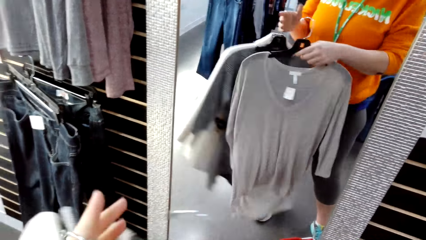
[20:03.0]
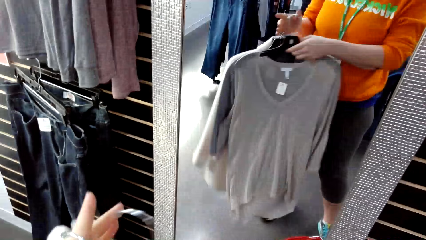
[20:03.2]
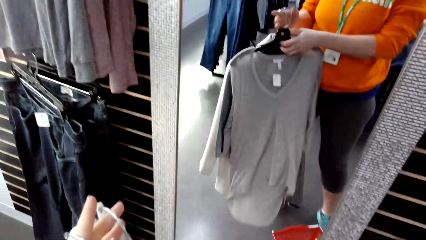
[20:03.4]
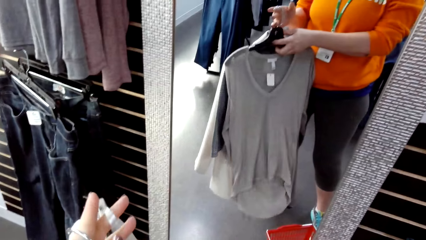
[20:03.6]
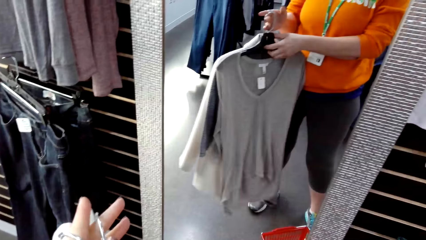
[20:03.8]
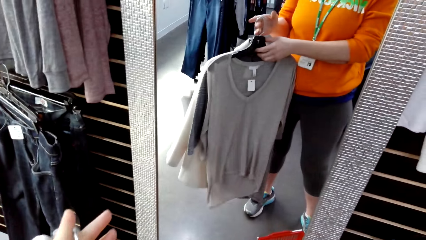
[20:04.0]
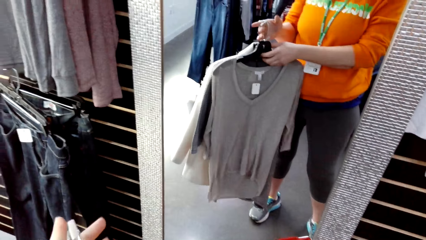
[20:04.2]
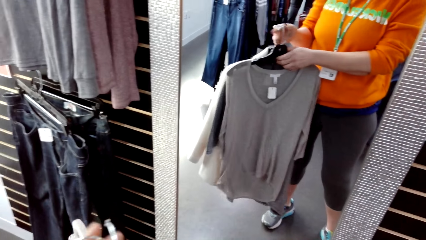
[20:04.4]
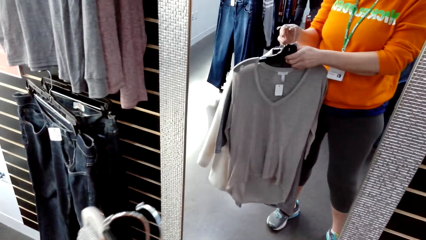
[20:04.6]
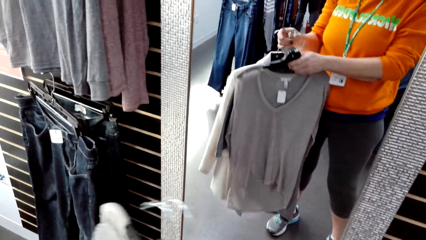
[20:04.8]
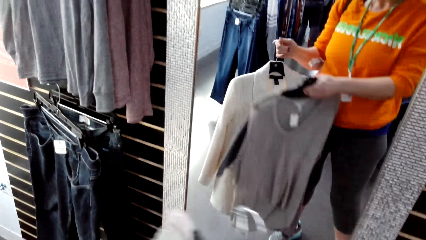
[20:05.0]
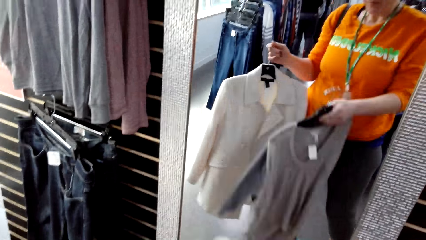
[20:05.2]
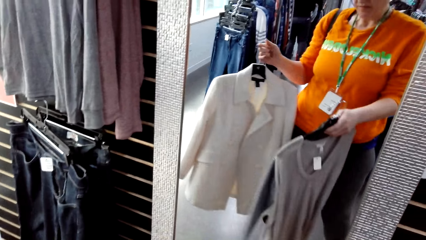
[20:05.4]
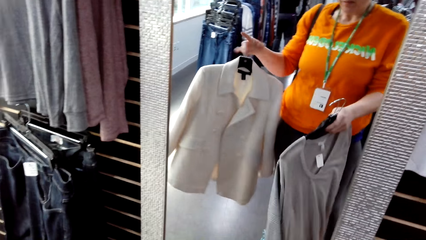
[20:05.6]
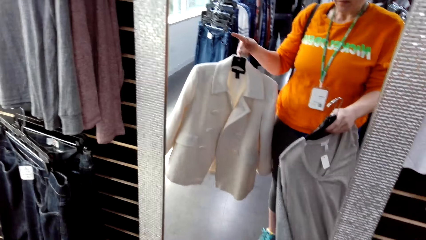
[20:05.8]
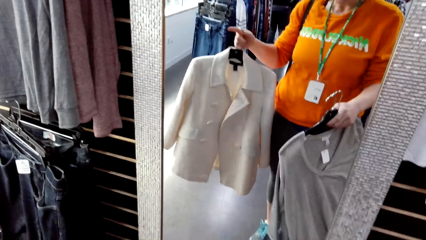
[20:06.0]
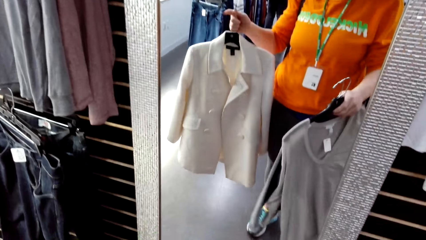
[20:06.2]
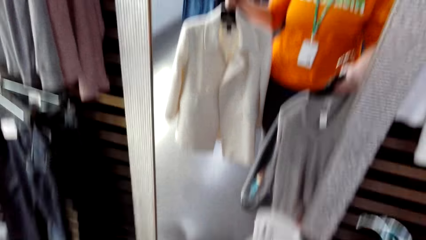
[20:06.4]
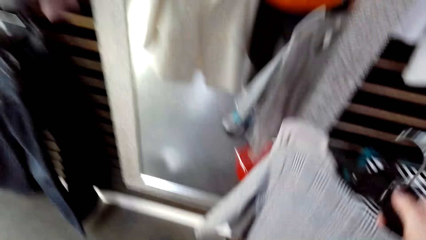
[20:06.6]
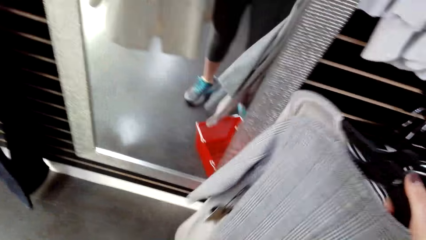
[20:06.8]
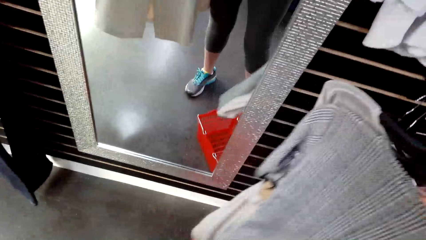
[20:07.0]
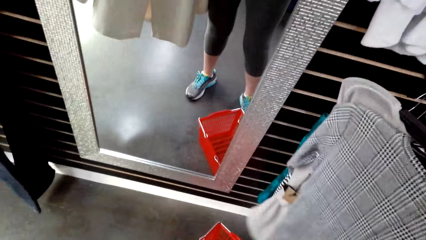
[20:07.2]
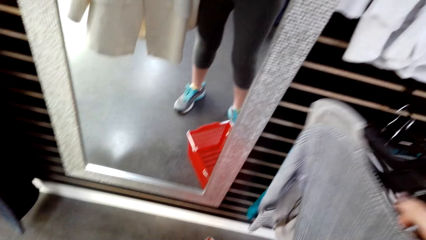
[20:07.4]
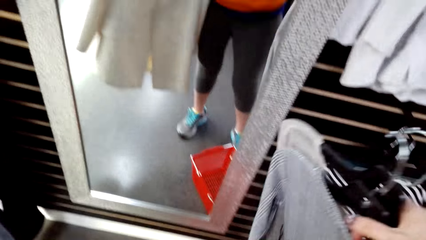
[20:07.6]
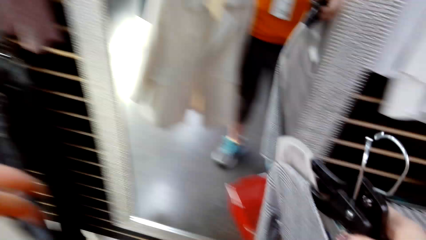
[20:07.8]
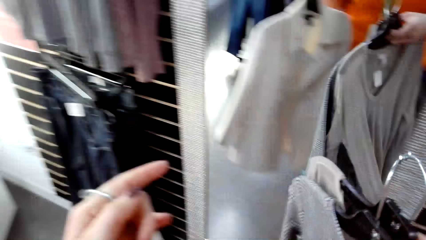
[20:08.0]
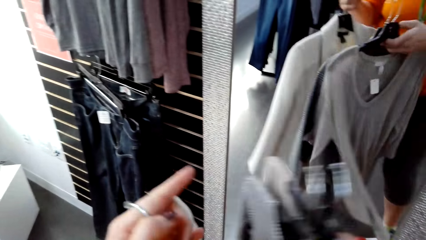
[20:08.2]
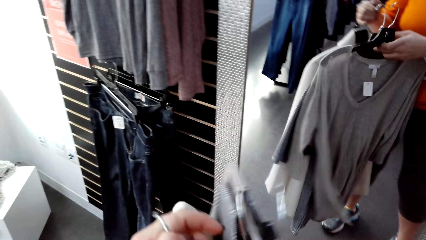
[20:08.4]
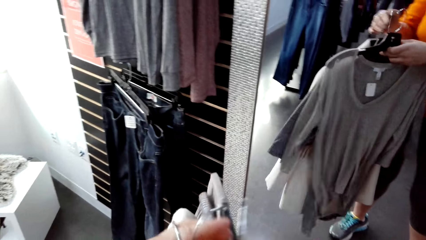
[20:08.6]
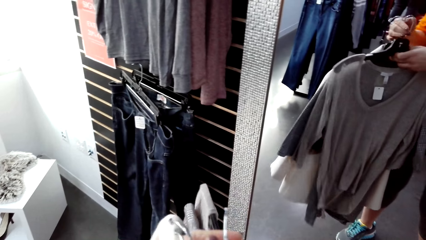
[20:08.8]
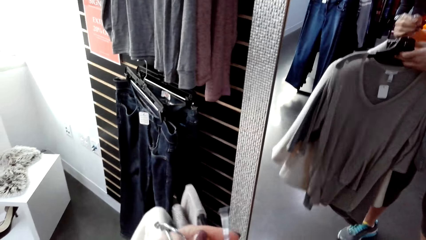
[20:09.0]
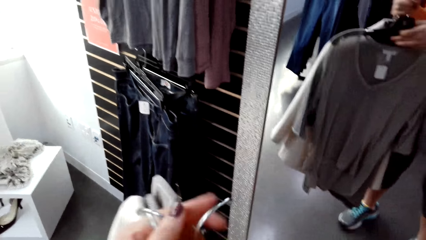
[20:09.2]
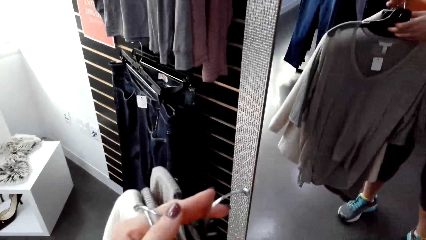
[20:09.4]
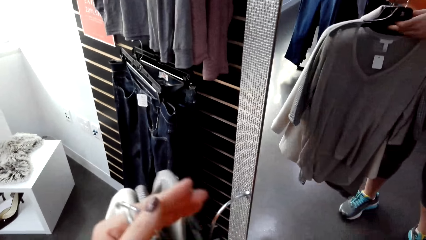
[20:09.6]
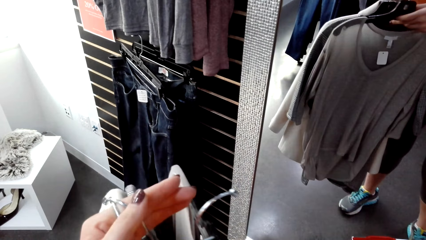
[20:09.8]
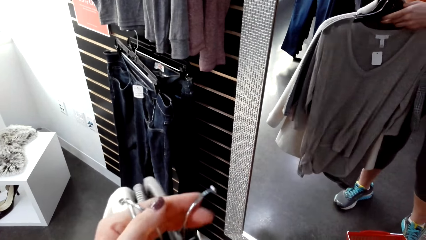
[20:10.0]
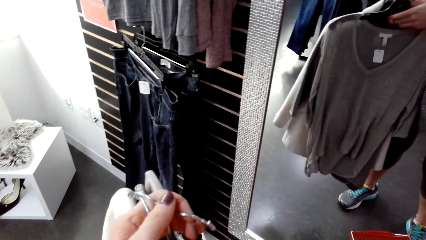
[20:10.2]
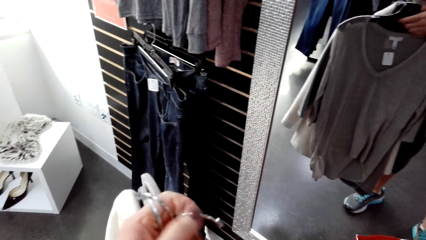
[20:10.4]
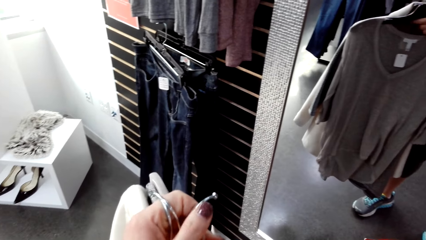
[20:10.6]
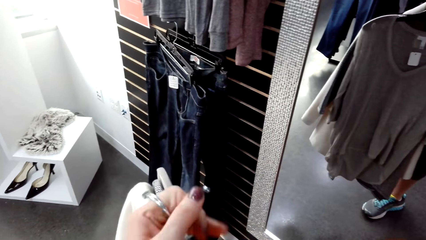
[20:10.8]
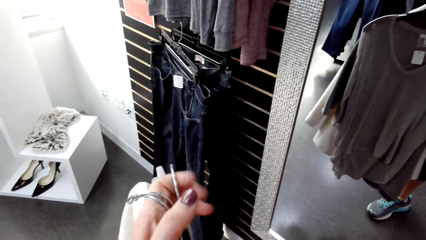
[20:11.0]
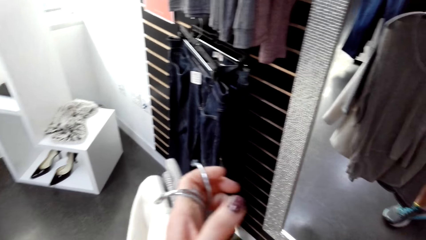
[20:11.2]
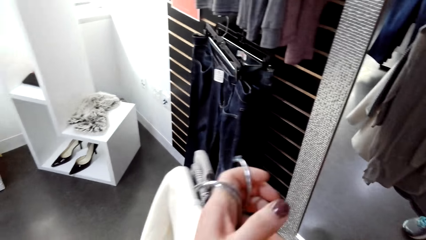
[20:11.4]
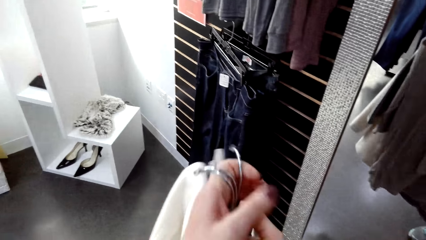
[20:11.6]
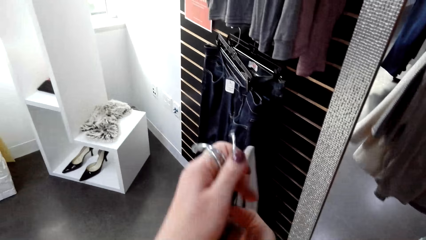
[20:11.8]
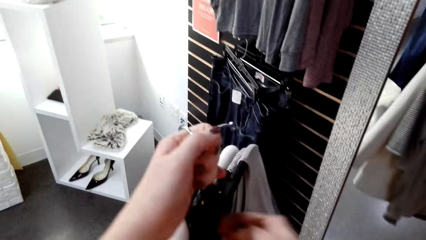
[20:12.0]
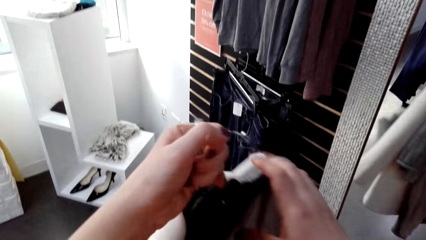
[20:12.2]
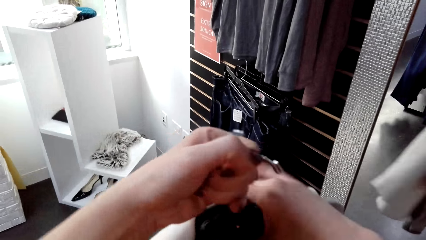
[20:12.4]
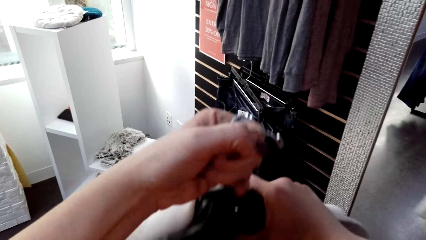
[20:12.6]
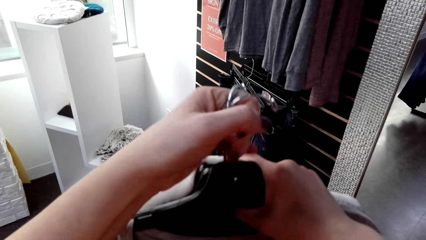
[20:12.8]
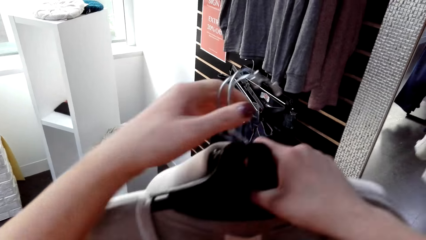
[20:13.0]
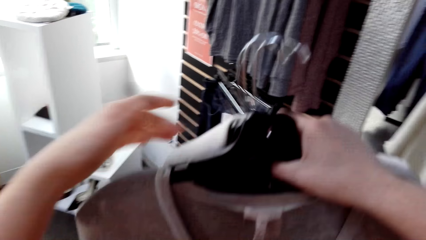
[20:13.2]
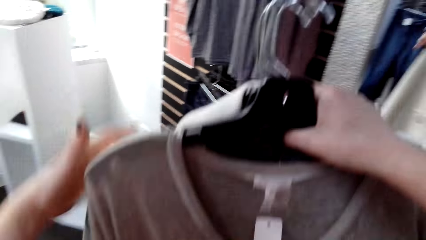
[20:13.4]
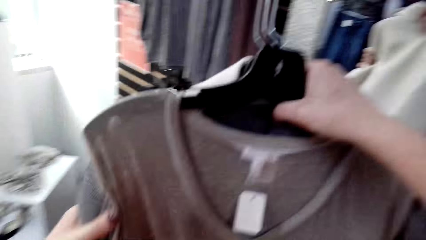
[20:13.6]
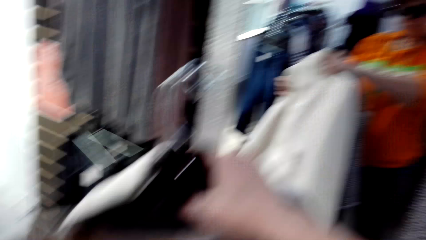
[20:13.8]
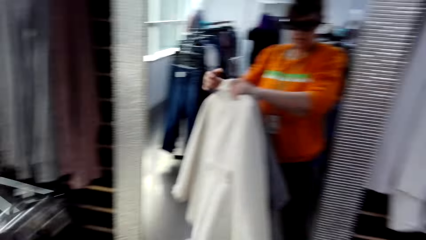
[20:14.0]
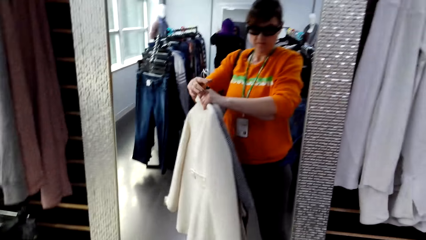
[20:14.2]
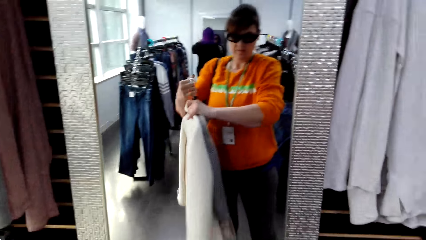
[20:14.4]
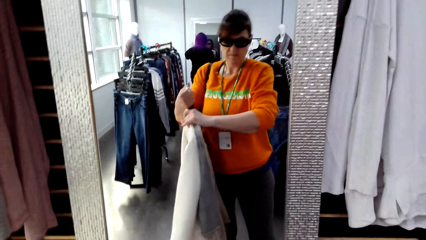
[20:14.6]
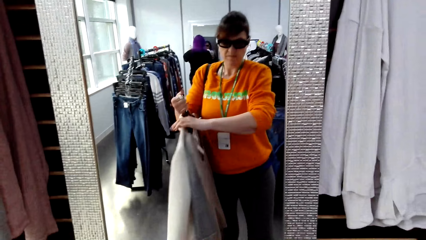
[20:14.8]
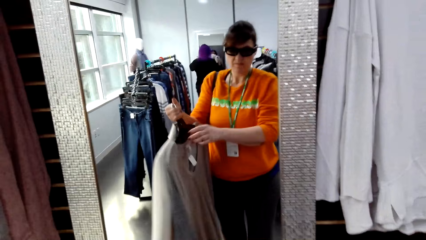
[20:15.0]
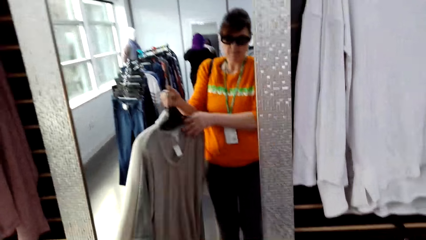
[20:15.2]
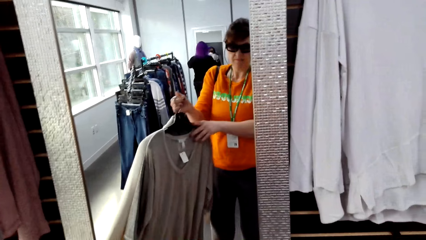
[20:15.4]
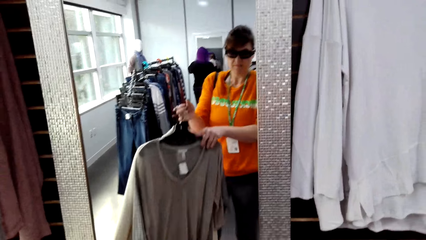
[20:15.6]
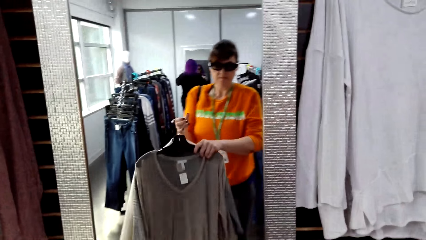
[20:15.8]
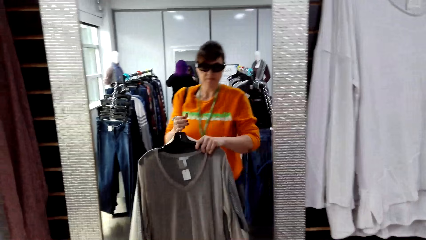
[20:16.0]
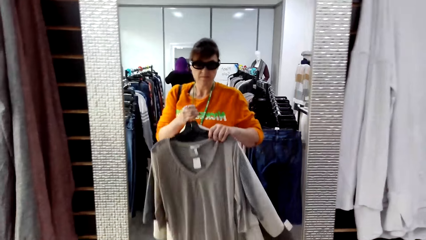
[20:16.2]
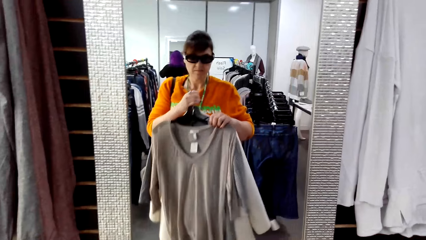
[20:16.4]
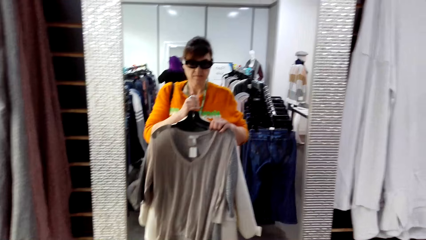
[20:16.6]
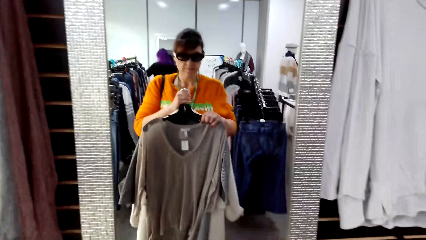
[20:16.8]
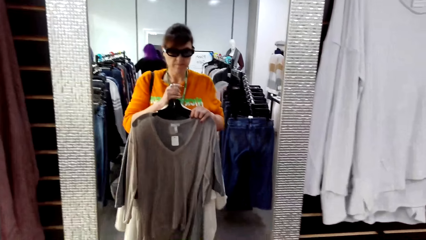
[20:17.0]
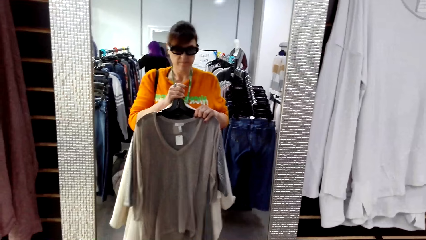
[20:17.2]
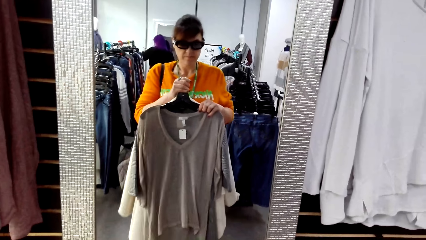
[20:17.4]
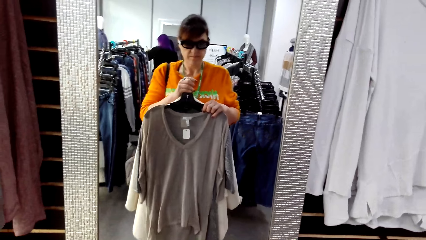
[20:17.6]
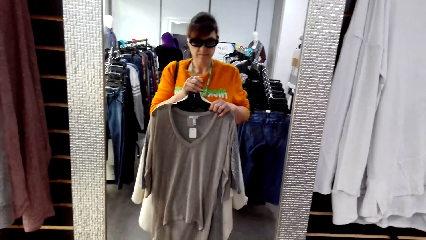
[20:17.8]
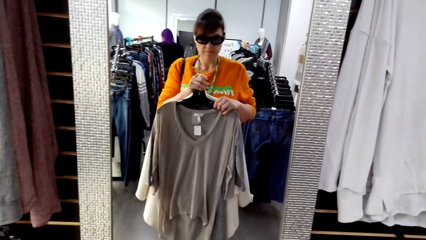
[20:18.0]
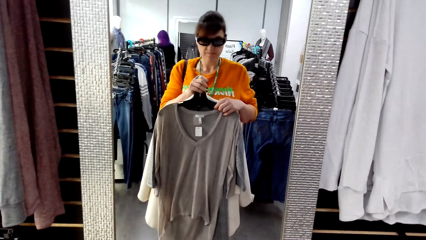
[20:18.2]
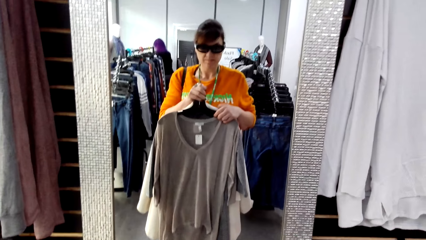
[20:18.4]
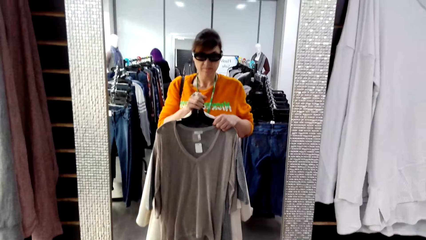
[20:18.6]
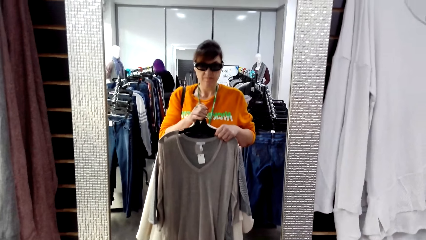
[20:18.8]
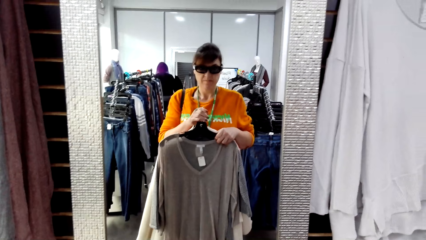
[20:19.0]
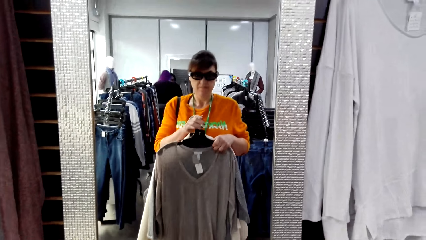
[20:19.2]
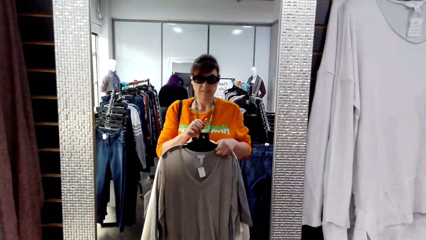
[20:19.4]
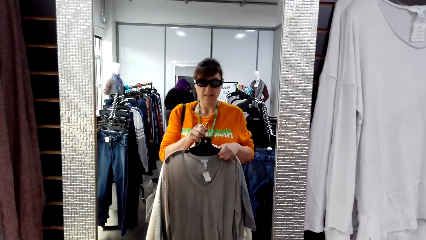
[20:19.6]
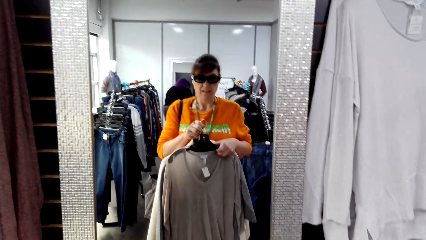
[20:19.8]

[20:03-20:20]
The camera wearer exchanges the clothes in the other hand. They exchange the clothes in the other hand again. They arrange the clothes. They exchange the clothes in the other hand again. They look in the mirror.
